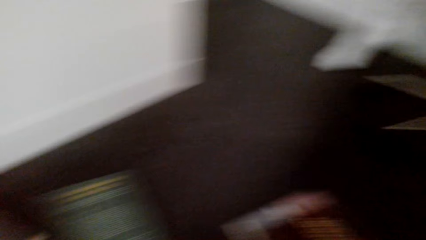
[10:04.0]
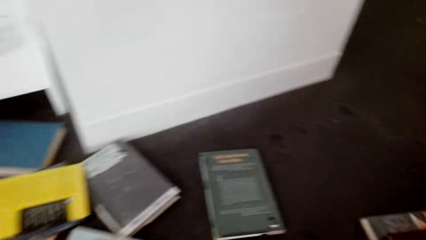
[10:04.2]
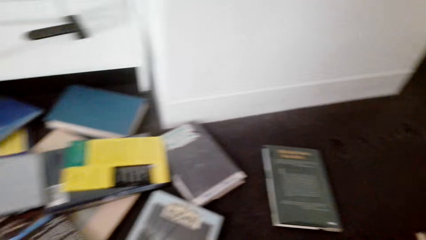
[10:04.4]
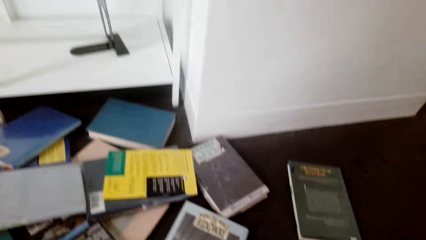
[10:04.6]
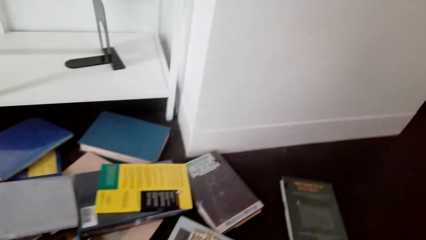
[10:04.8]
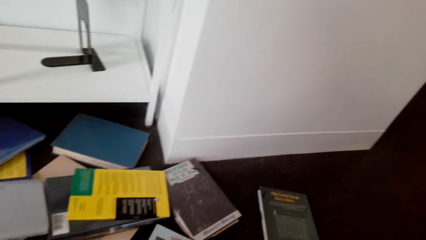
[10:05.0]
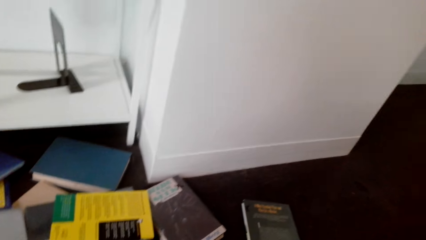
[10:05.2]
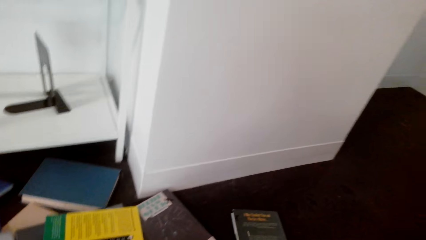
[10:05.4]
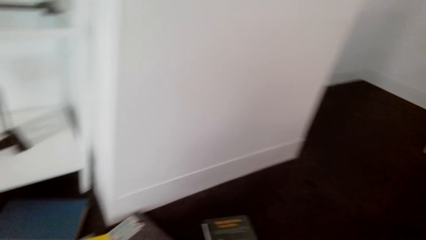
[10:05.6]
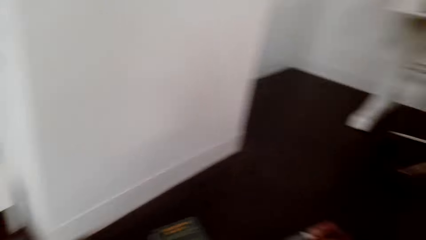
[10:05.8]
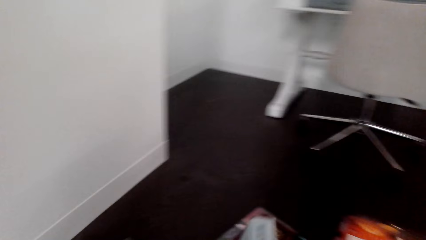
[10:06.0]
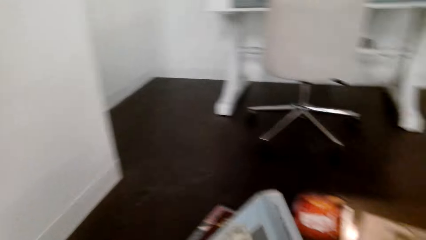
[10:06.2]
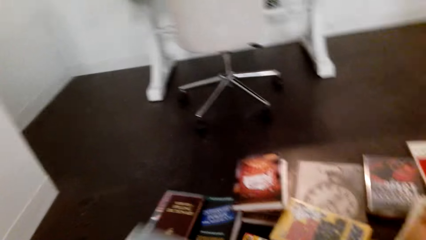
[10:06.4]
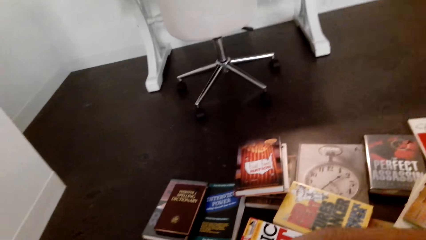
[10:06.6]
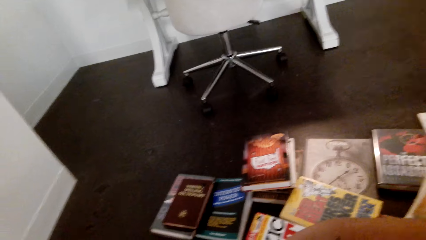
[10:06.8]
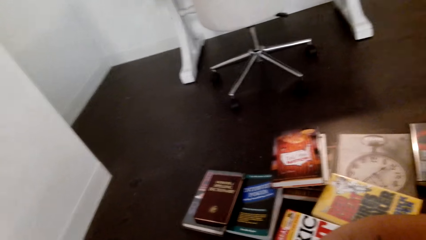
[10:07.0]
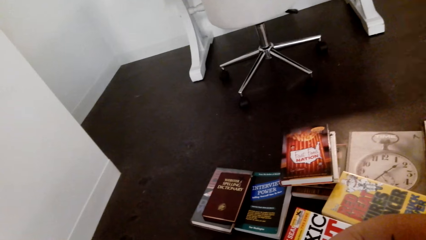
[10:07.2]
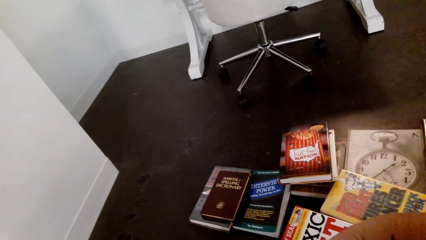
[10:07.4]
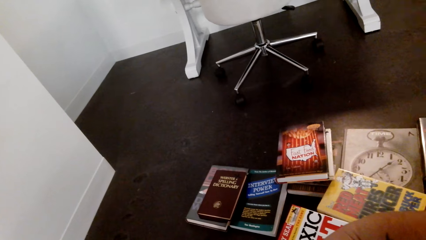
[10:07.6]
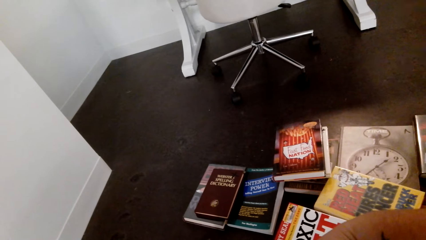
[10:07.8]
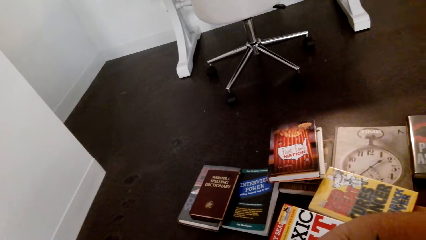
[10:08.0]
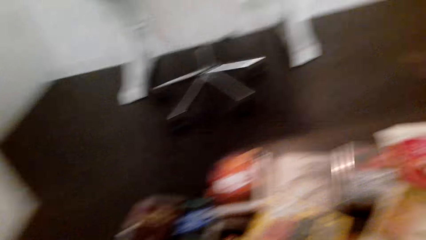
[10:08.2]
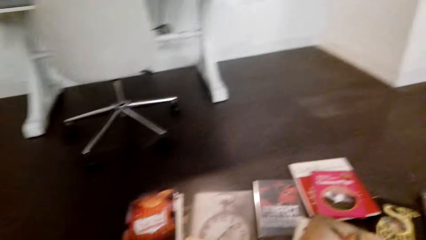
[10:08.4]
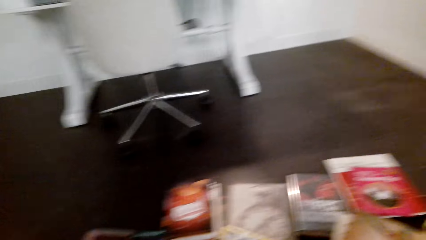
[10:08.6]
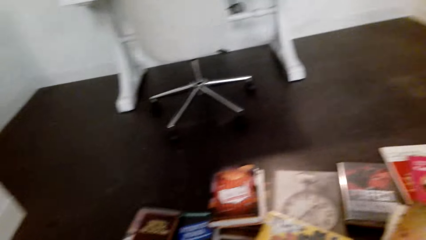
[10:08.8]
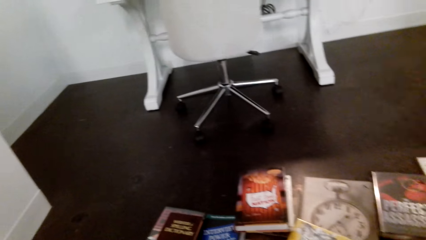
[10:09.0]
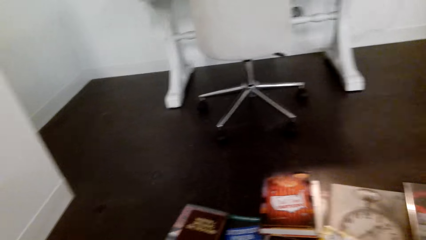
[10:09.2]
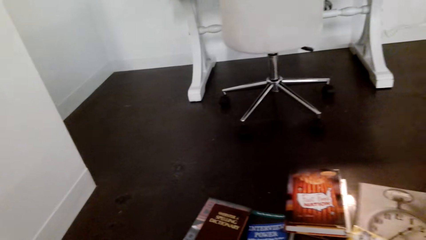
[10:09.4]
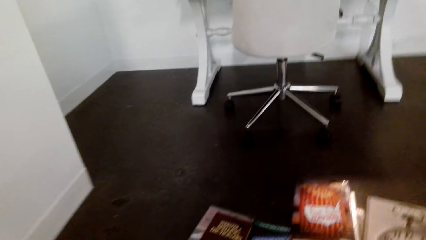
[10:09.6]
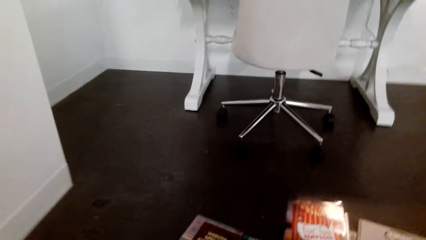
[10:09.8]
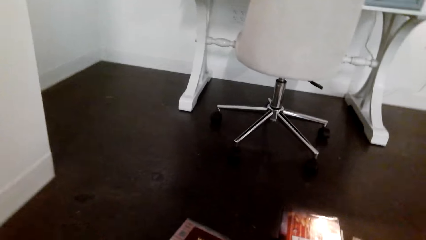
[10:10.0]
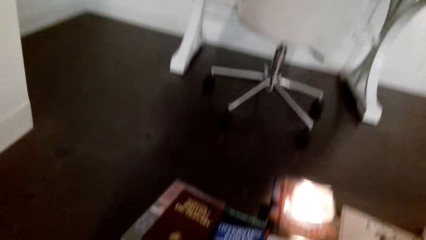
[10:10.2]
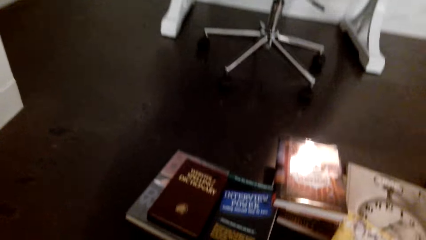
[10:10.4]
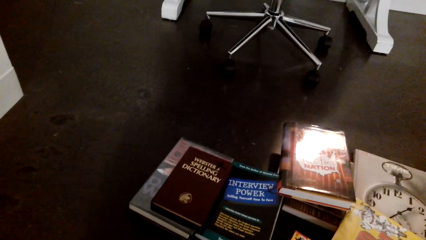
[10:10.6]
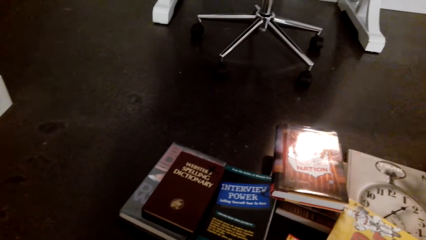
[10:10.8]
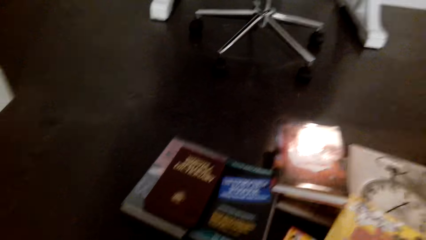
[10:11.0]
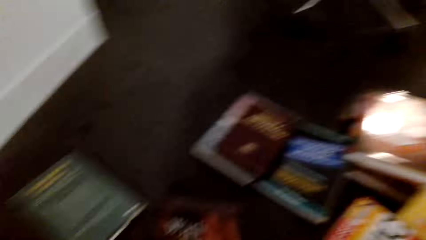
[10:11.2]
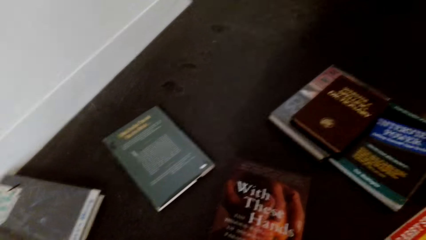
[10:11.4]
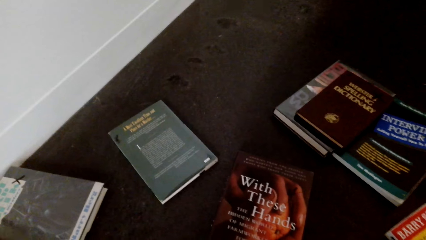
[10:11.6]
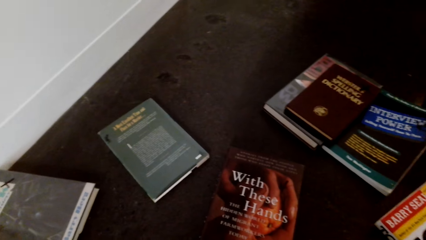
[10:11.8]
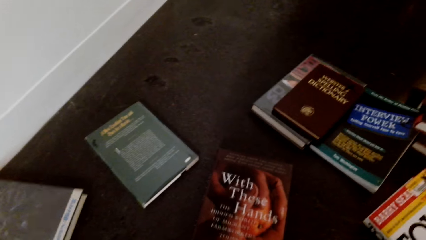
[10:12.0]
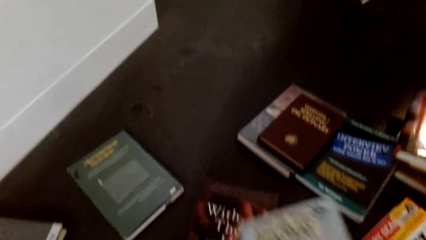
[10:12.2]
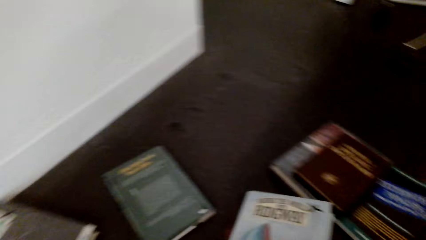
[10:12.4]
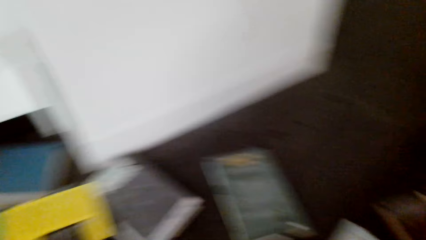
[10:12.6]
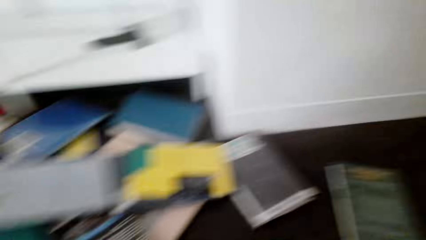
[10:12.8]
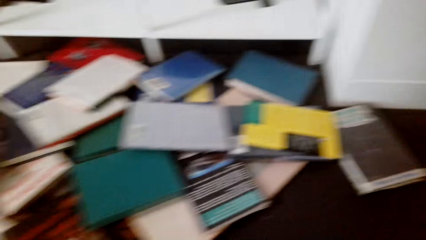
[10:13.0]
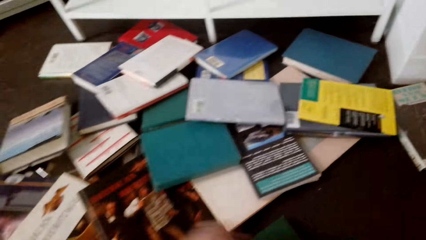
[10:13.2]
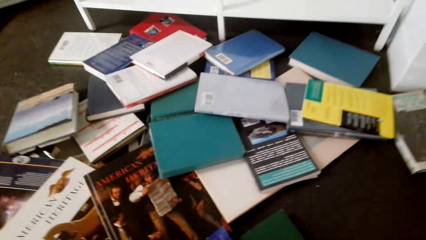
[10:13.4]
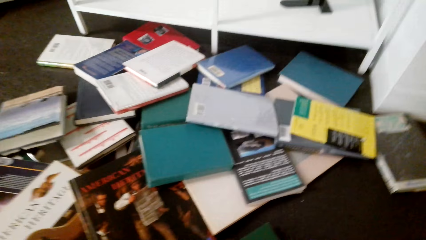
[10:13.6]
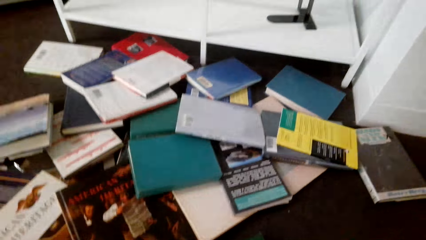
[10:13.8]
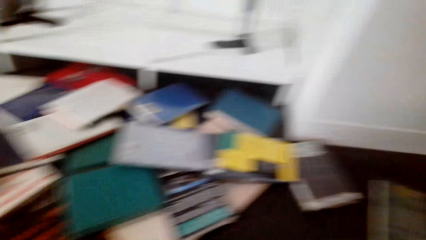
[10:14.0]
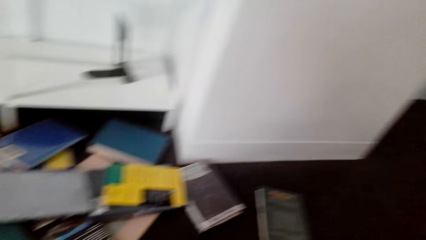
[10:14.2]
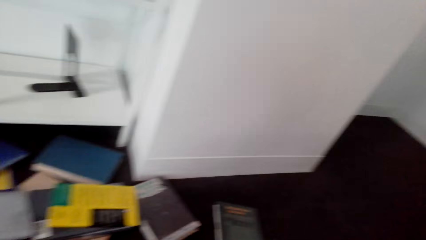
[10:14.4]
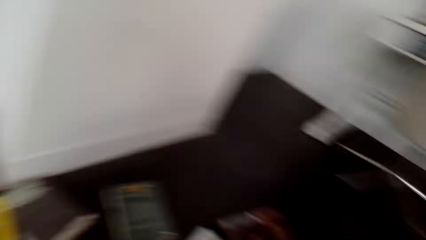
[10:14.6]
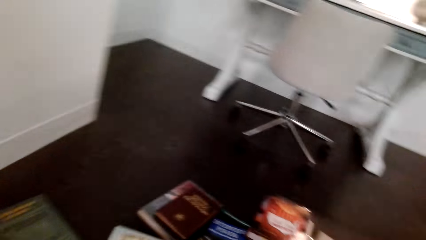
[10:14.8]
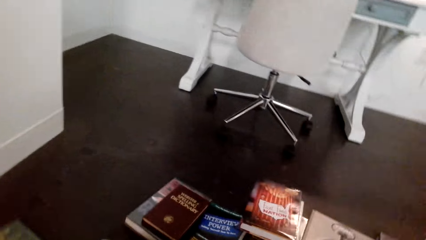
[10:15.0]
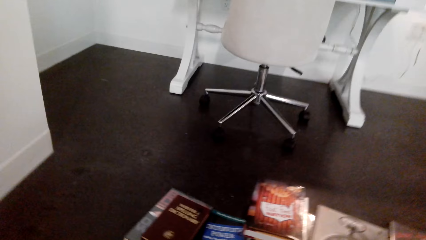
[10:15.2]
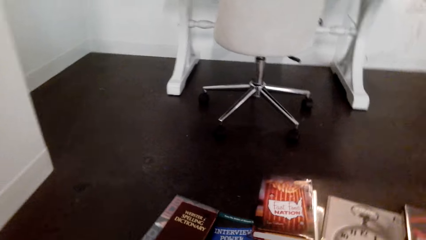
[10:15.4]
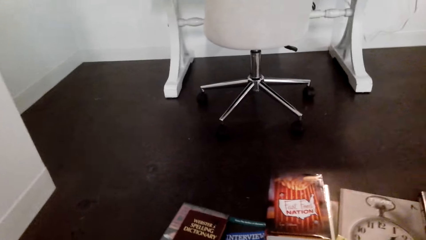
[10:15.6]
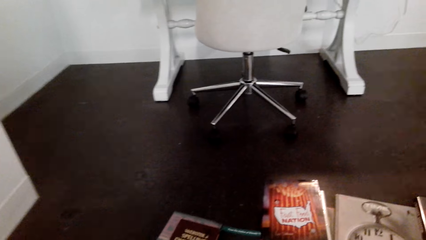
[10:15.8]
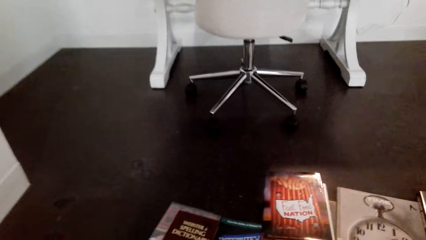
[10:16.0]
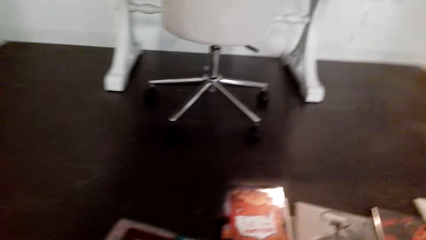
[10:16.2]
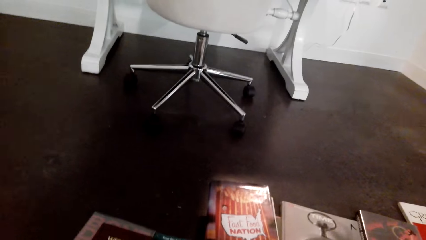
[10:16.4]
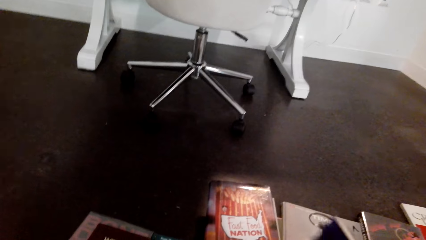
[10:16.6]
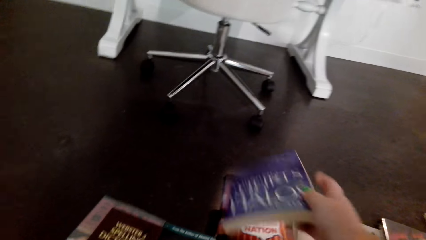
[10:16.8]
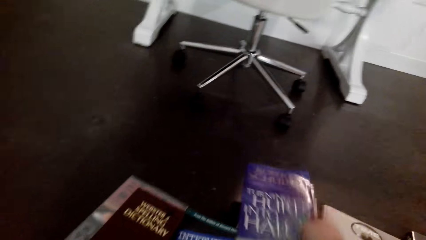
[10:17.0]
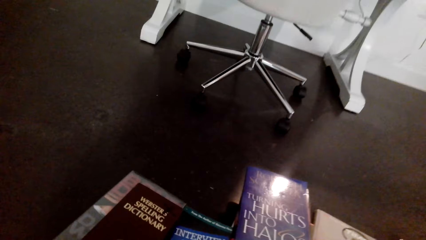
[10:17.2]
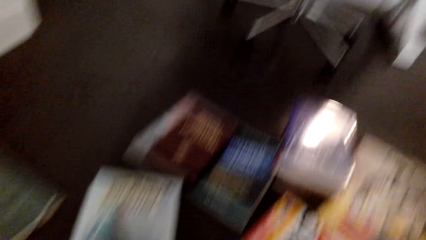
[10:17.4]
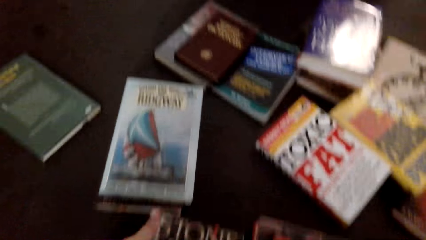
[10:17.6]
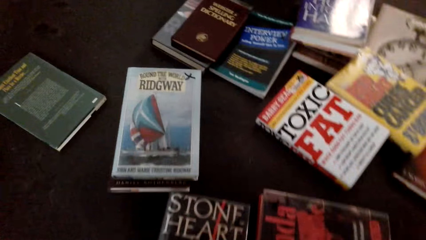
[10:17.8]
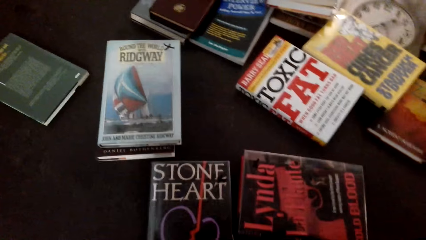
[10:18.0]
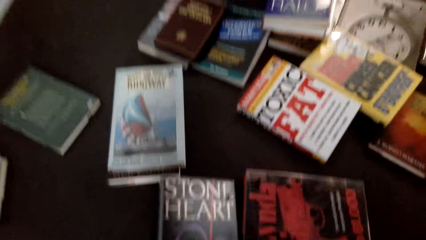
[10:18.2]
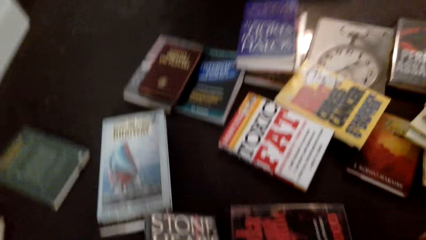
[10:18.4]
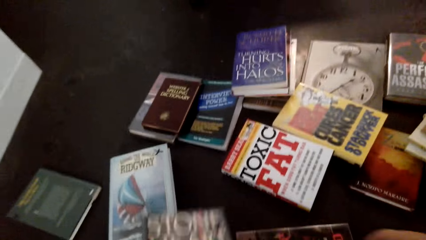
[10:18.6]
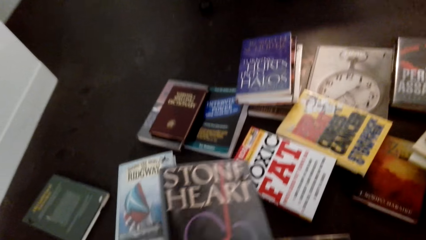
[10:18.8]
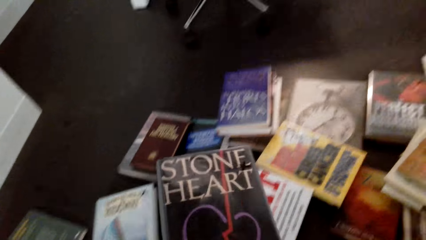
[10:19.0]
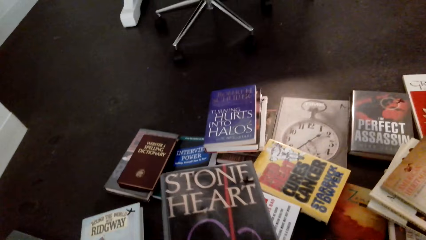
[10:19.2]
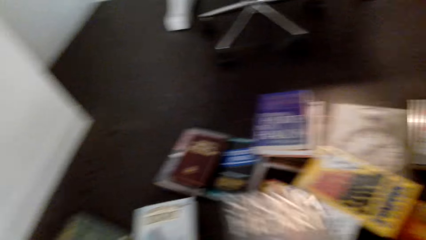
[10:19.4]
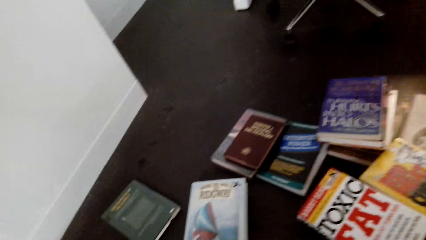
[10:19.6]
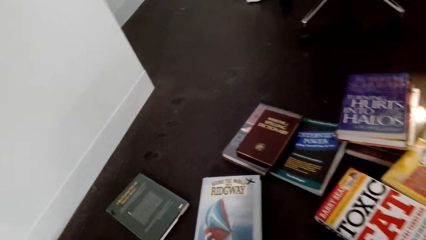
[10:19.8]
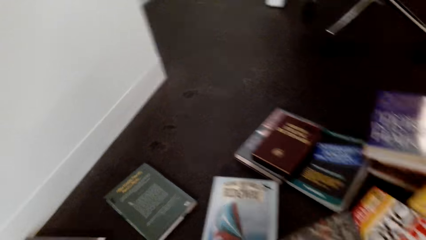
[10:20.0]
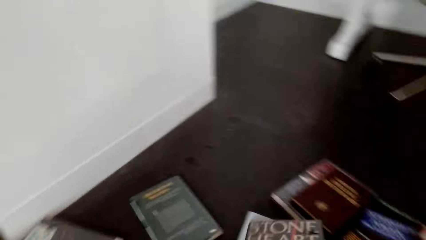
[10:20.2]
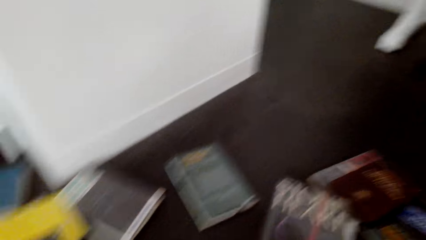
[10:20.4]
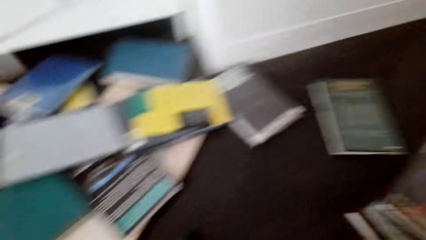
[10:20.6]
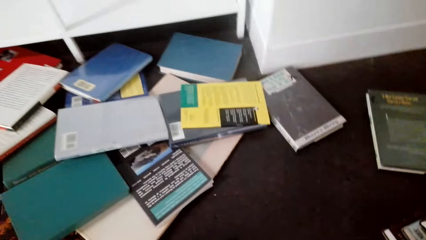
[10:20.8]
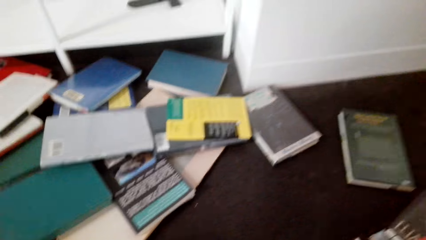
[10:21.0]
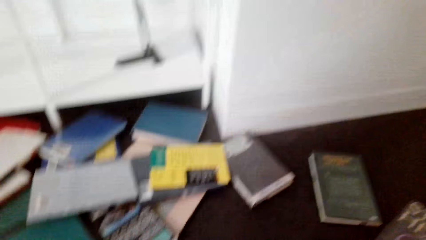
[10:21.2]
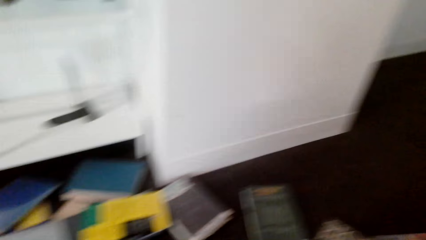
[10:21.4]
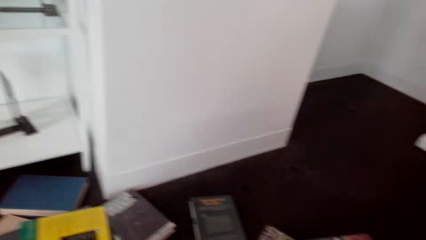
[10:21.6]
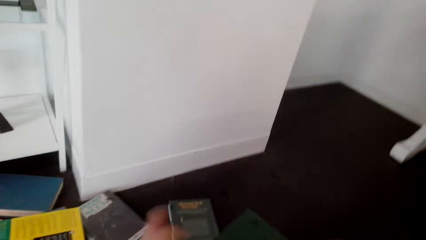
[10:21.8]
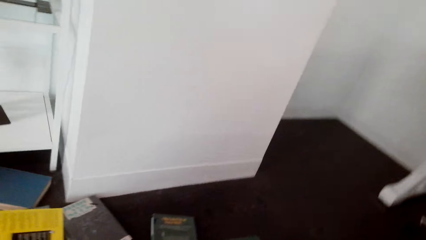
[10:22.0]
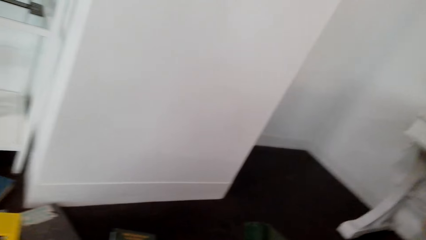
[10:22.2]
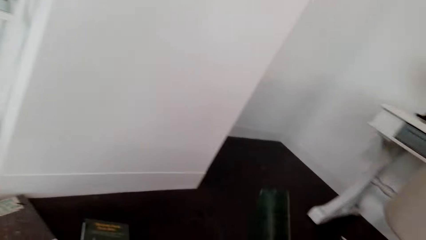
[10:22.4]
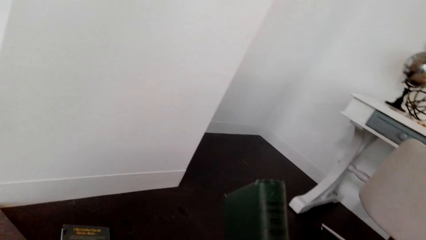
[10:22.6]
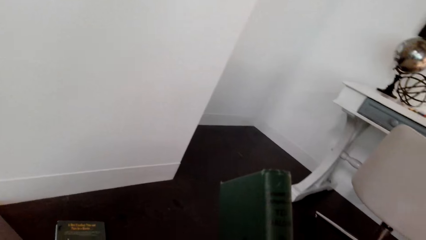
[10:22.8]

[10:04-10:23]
The camera wearer holds a book. They lift the book. They place the book on the floor. They place the book on top of another. They pick up the book from the floor. They move about. They place the book on top of another.
